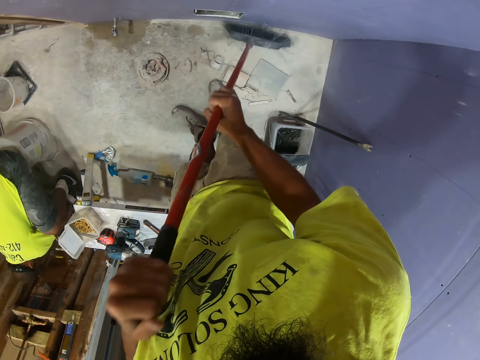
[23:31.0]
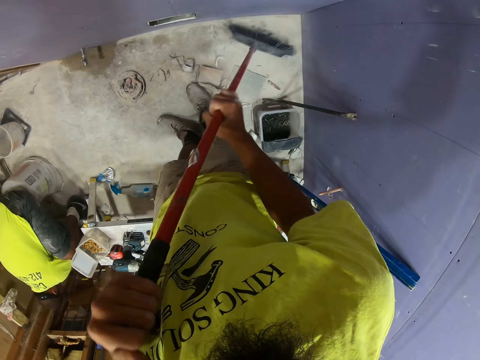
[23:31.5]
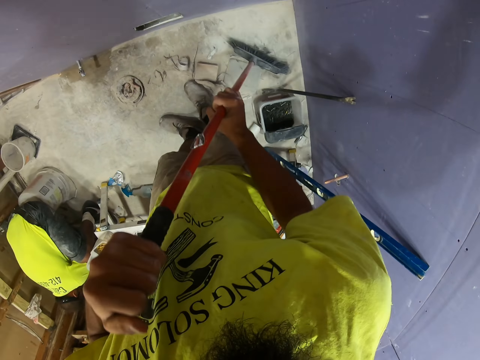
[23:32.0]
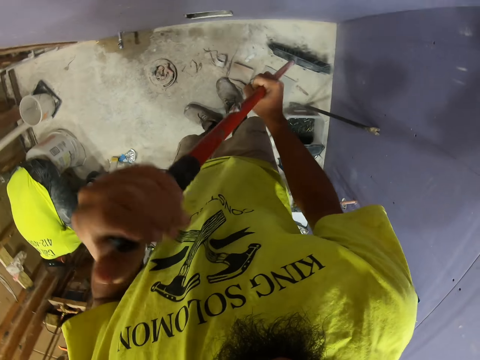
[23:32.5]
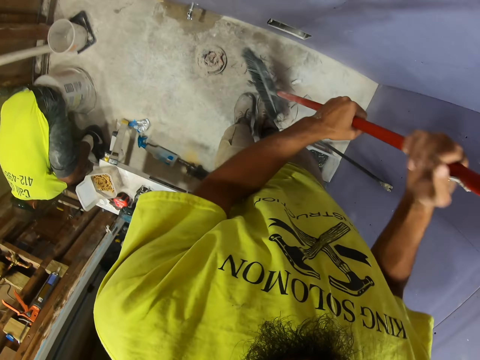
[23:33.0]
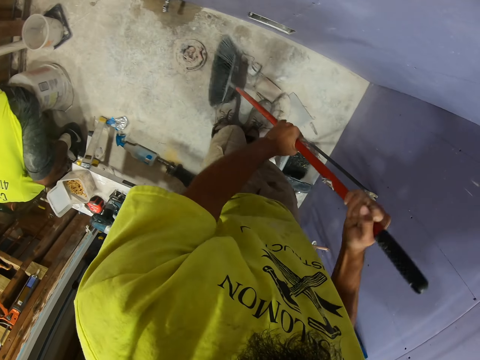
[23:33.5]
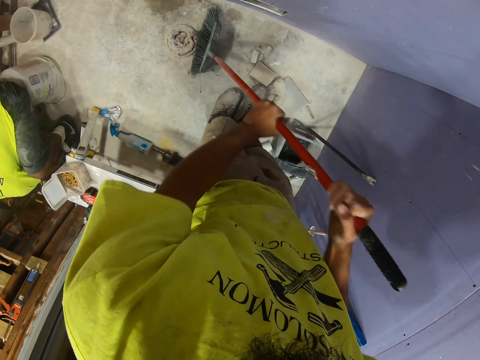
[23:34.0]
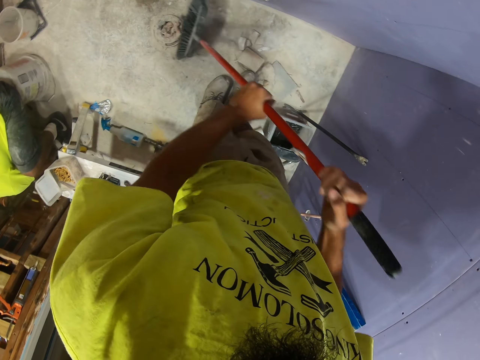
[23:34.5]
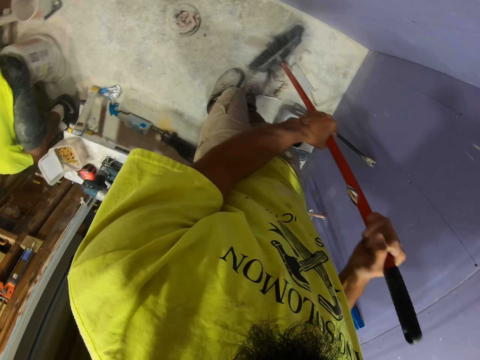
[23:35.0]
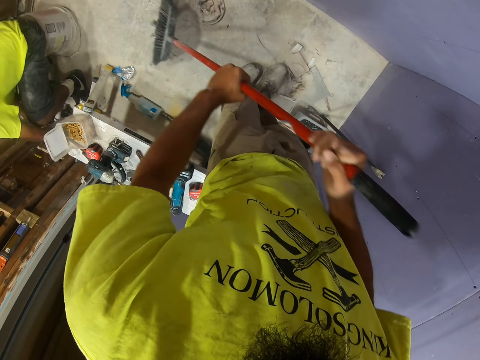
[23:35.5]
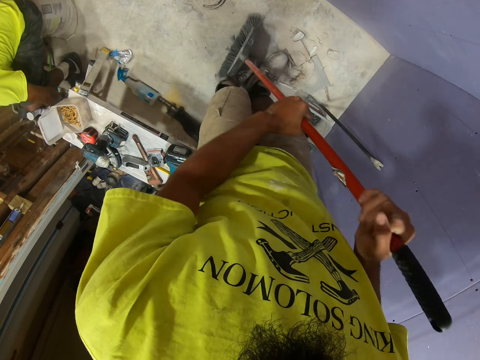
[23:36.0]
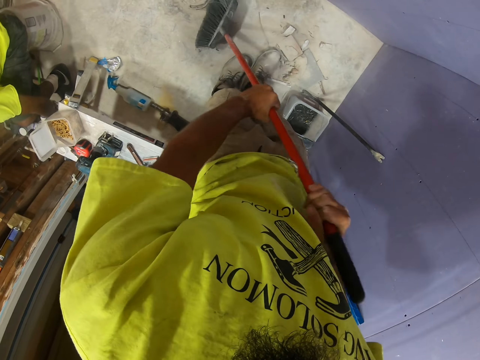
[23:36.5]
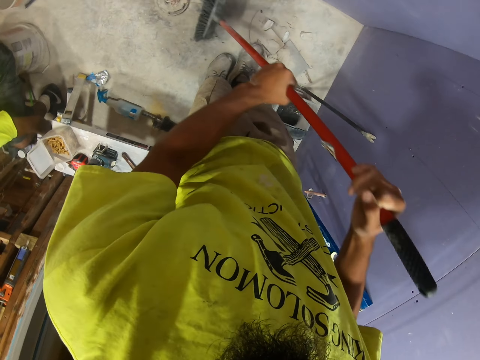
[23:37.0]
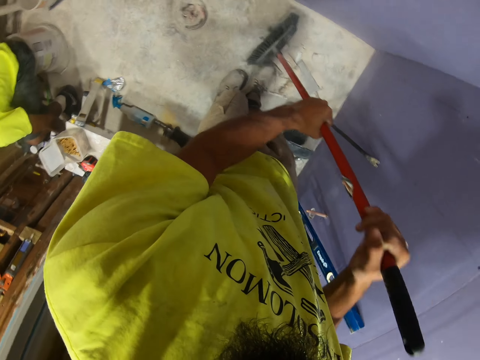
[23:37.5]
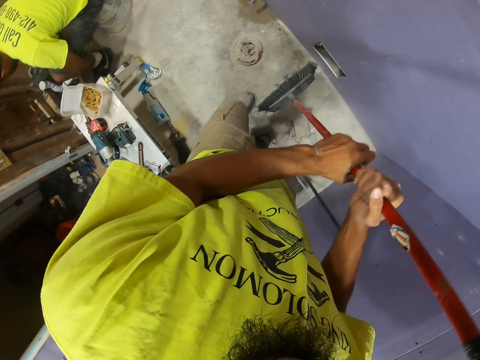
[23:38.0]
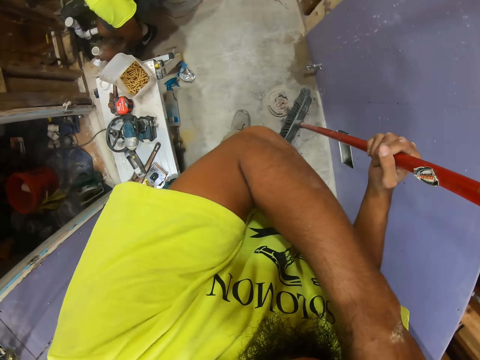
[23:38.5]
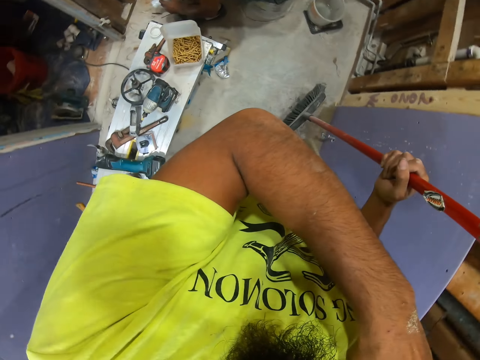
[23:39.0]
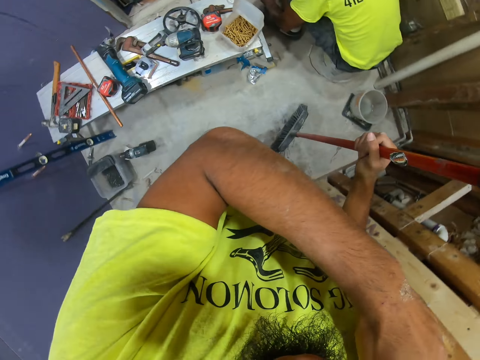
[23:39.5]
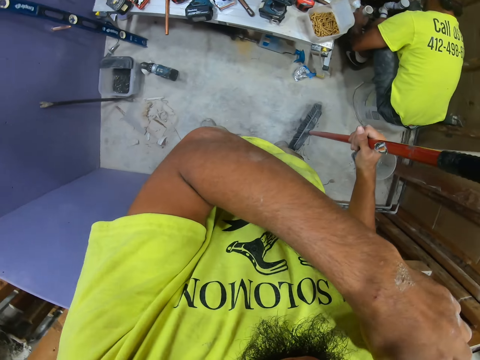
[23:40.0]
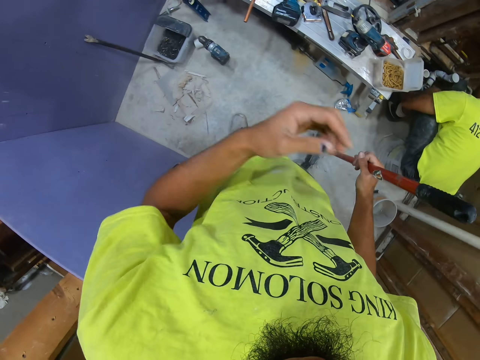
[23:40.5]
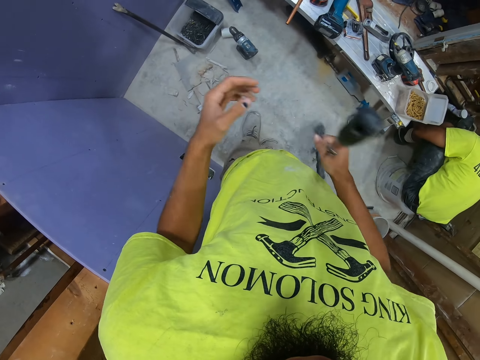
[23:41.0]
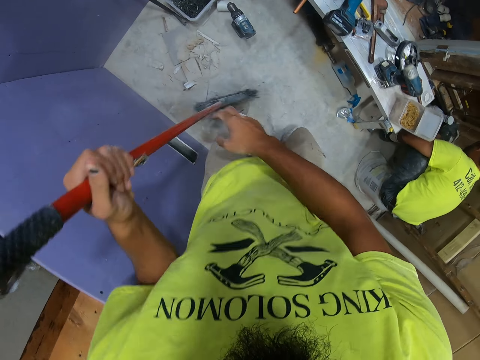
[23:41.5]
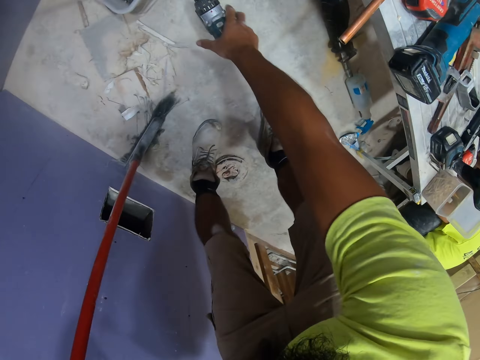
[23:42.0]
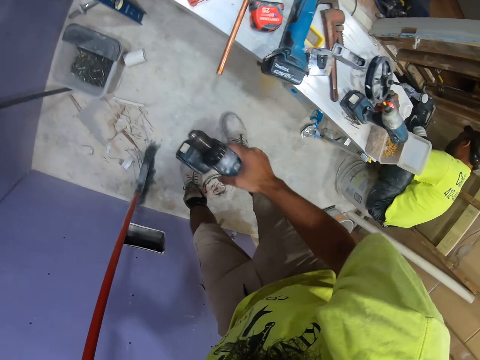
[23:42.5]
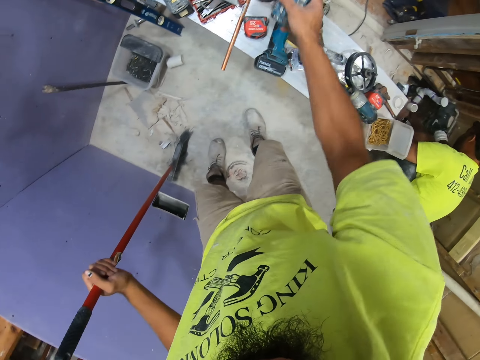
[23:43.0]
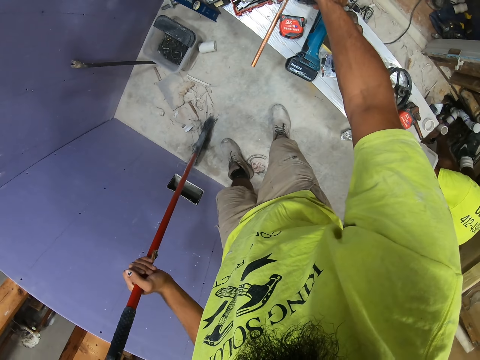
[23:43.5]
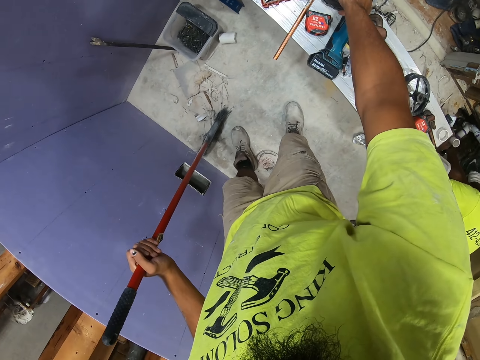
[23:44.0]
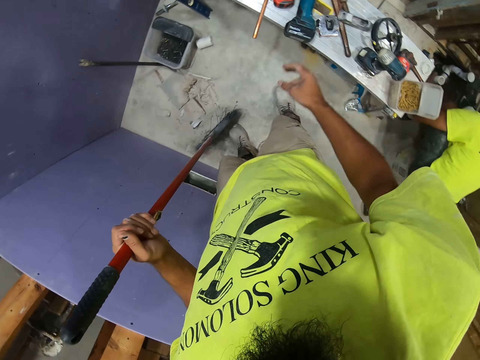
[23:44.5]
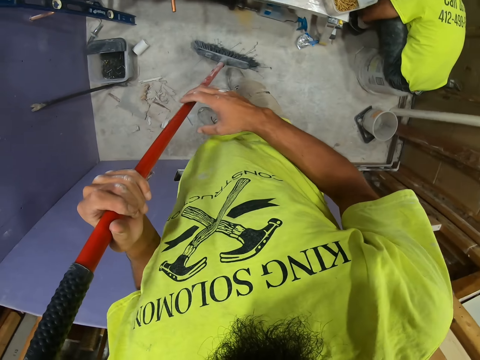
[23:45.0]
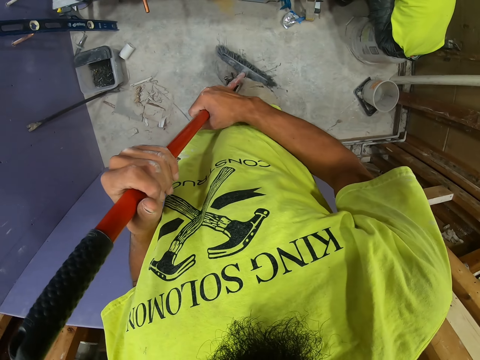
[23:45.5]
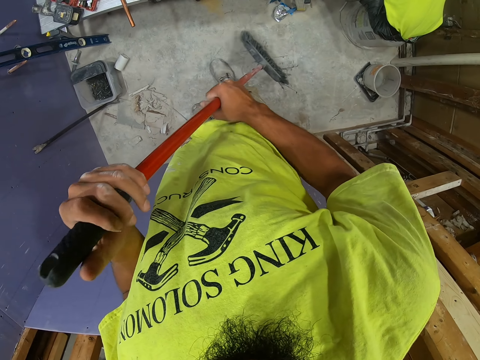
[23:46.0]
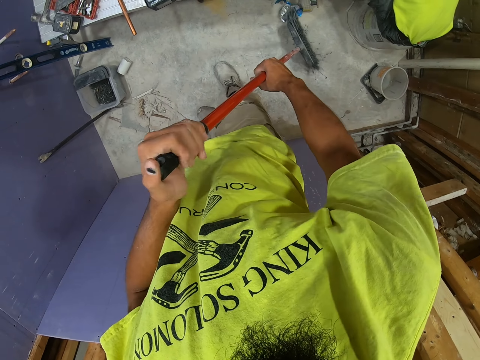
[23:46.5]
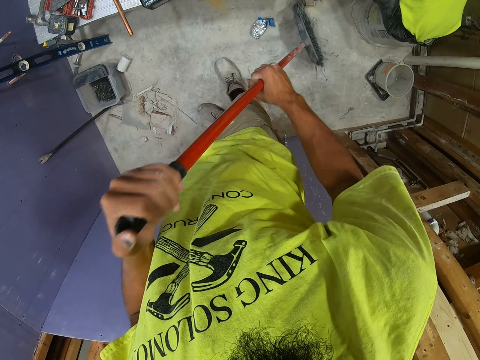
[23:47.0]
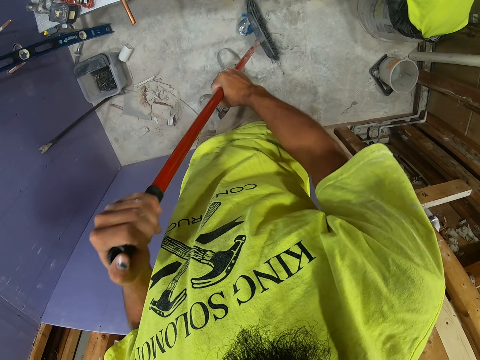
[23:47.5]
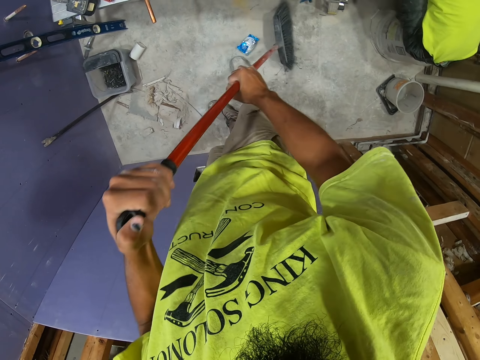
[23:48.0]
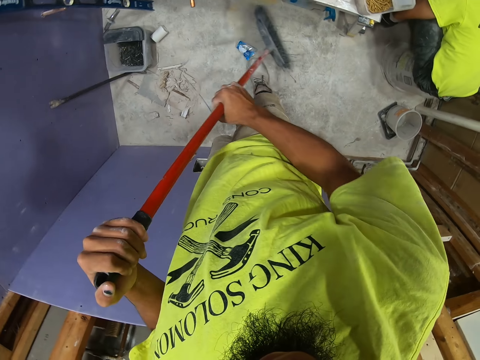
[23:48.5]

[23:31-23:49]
The camera wearer swings the left hand. They hold the broom with the left hand. They sweep the floor using the broom. They swing the left hand. They touch something. They swing the left hand. They move the broom to the left hand. They swing the right hand. They pick up the drill drive with the right hand. They drop the drill drive on the bench. They swing the right hand. They hold the broom with the right hand. They sweep the floor using the broom.

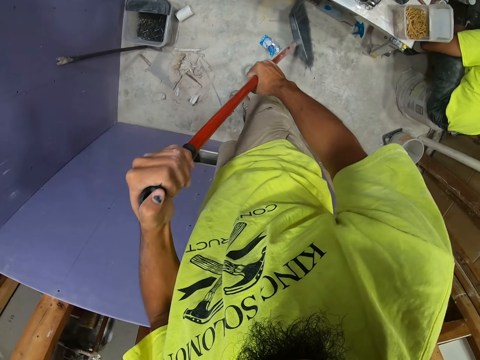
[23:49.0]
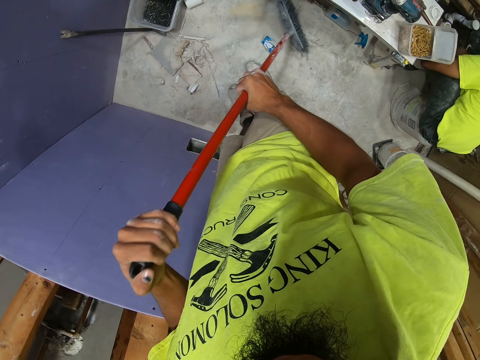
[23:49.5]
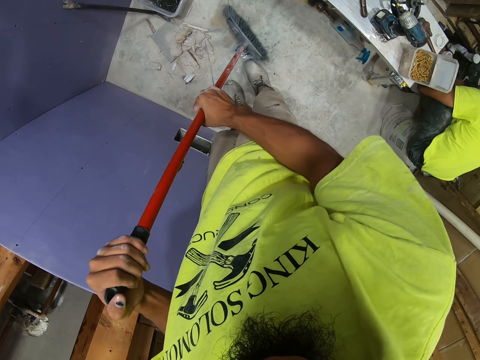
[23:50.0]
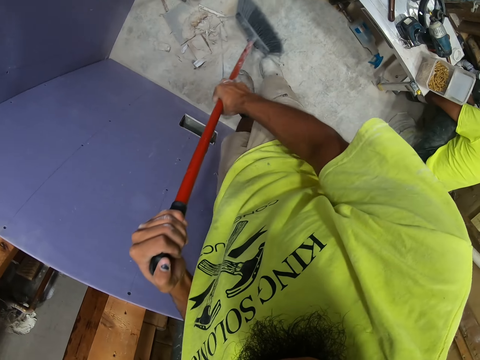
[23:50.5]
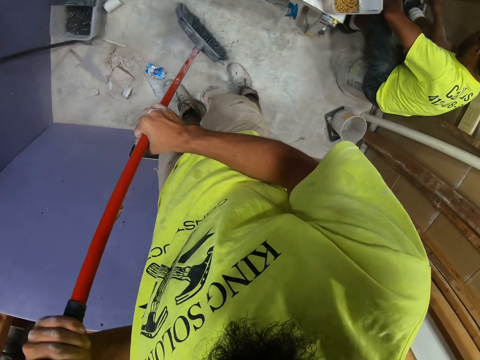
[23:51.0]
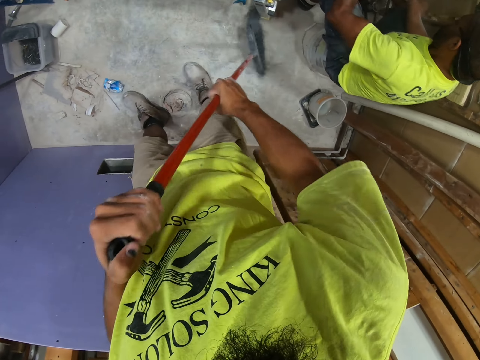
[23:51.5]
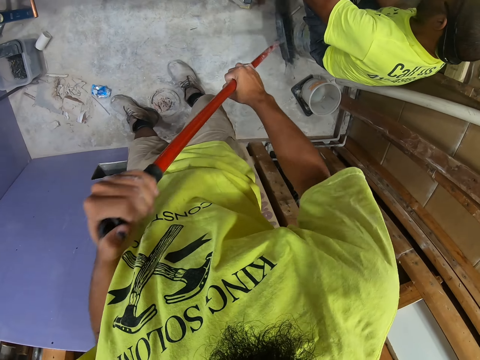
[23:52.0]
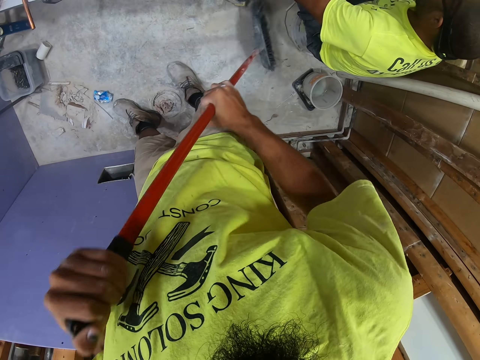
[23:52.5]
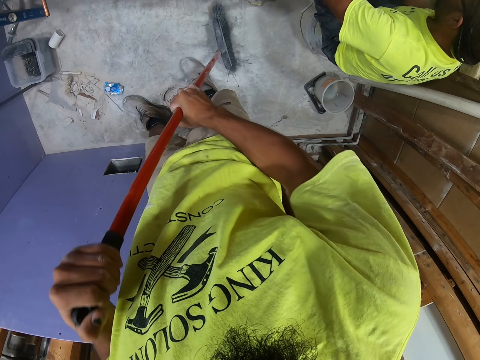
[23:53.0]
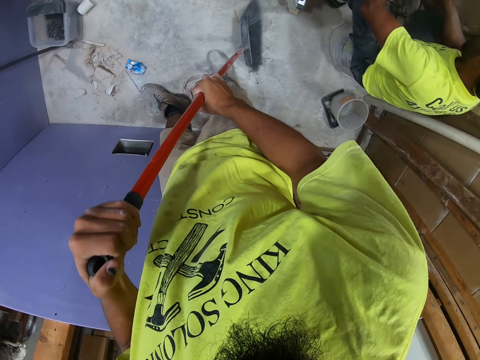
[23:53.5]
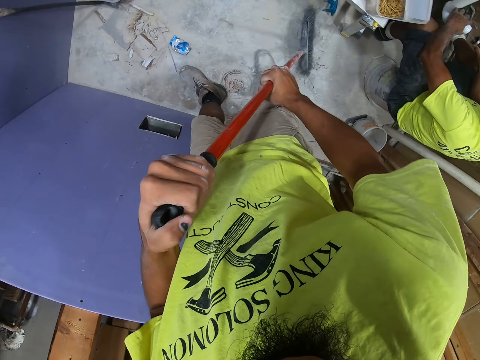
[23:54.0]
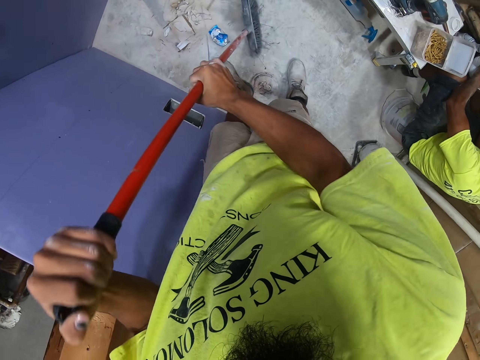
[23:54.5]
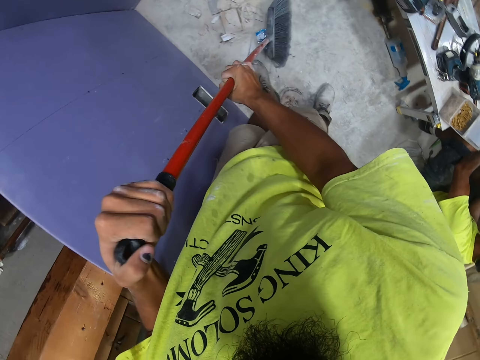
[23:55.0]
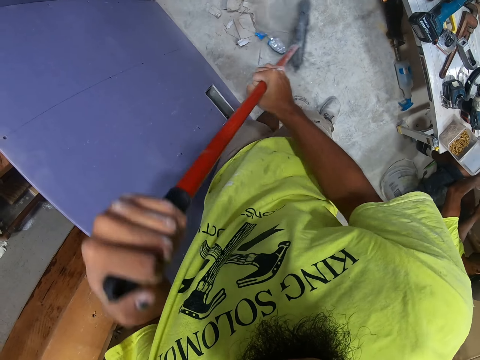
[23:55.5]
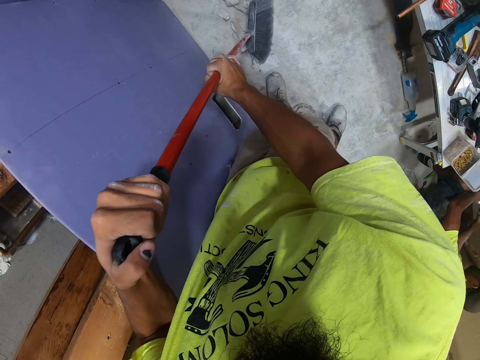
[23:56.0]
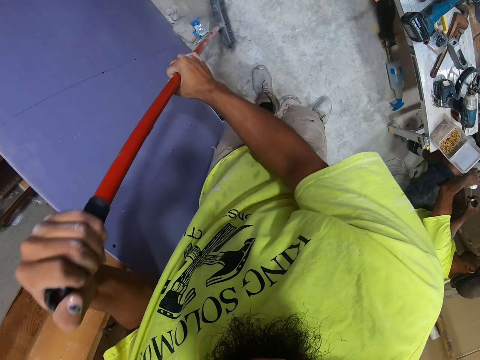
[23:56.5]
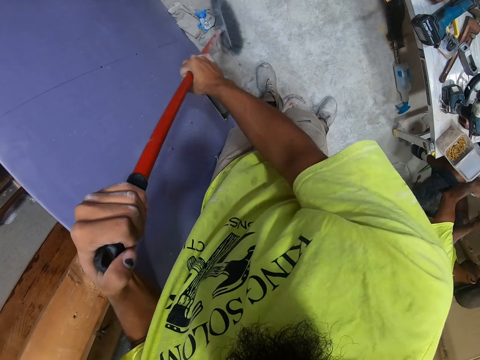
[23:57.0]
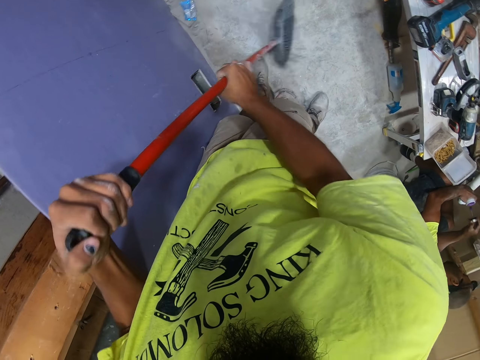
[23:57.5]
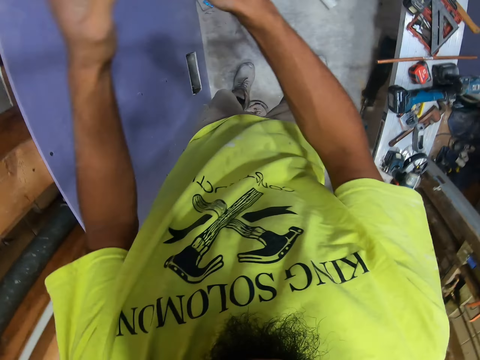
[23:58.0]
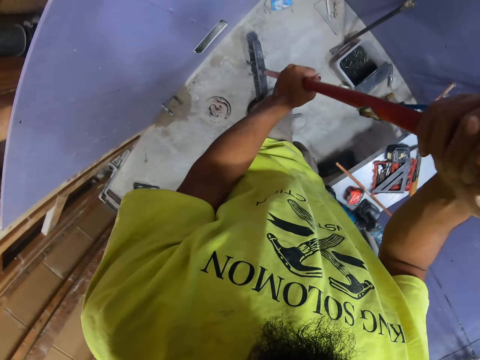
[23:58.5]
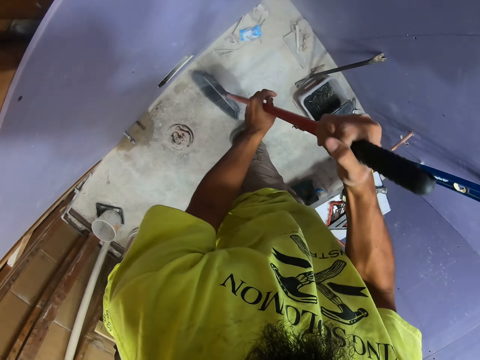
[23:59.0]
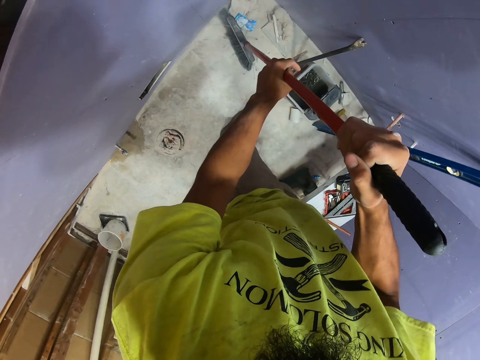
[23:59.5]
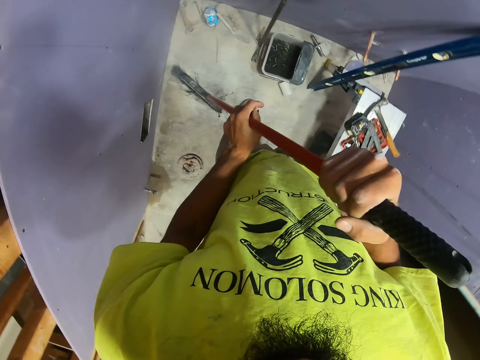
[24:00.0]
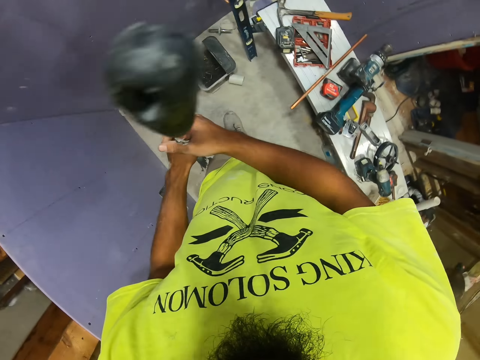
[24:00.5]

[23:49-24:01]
The camera wearer turns the broom. They sweep the floor using the broom.
